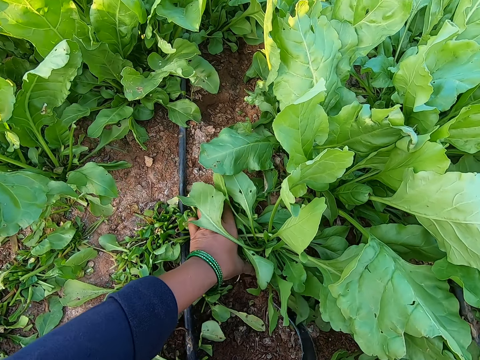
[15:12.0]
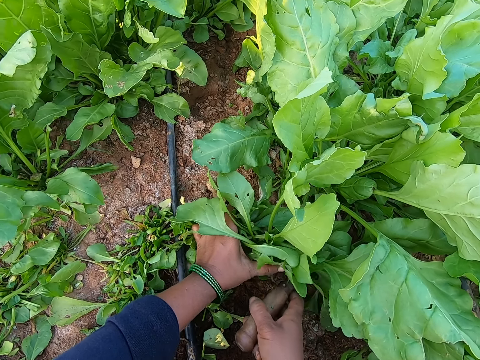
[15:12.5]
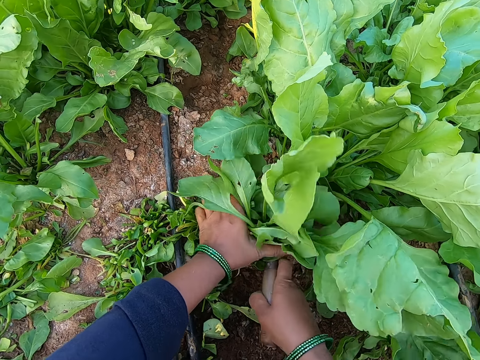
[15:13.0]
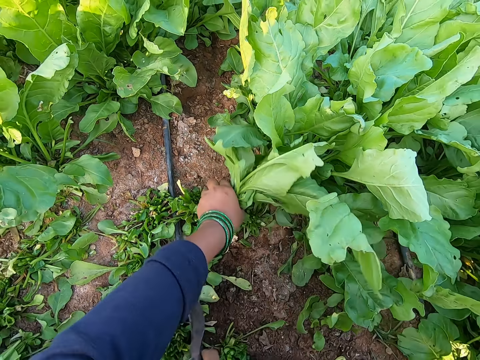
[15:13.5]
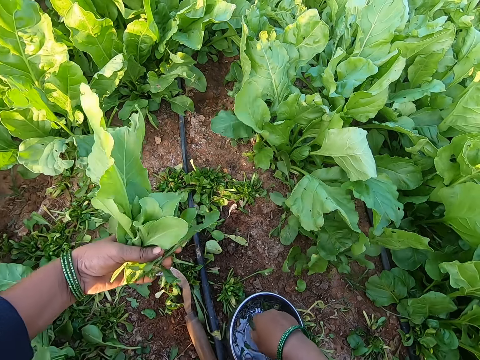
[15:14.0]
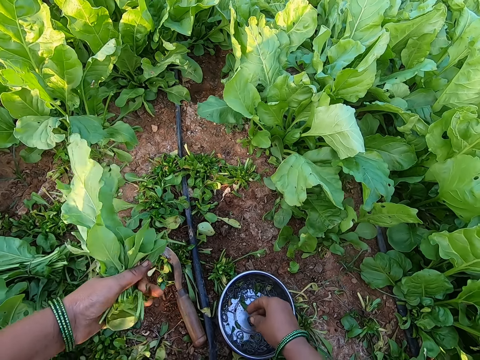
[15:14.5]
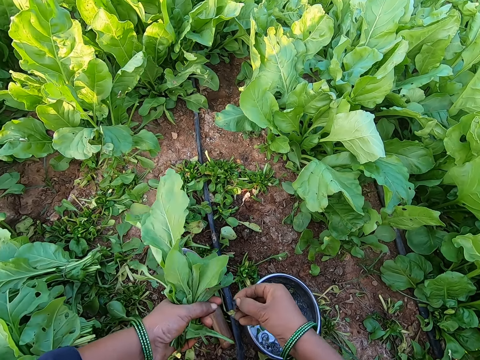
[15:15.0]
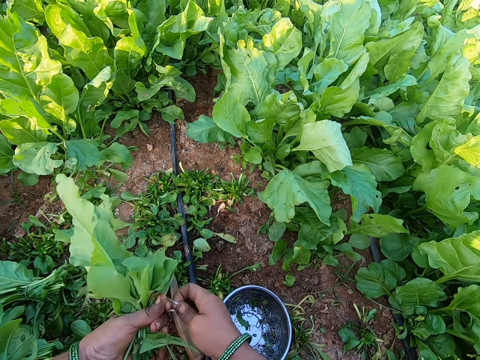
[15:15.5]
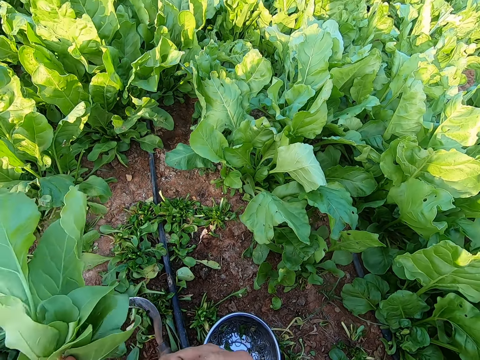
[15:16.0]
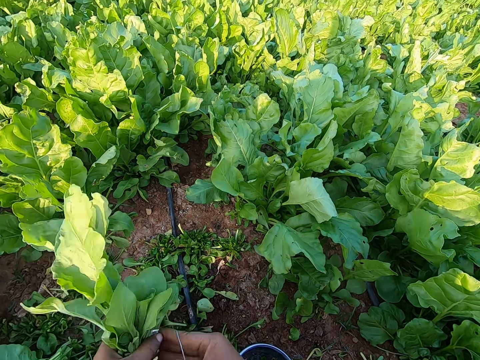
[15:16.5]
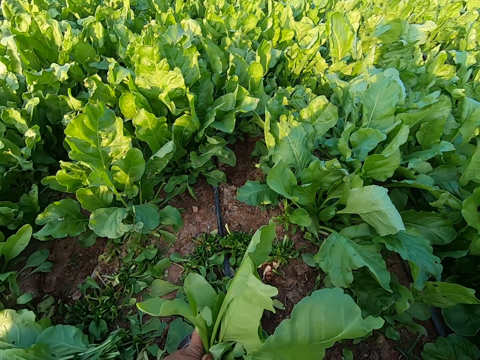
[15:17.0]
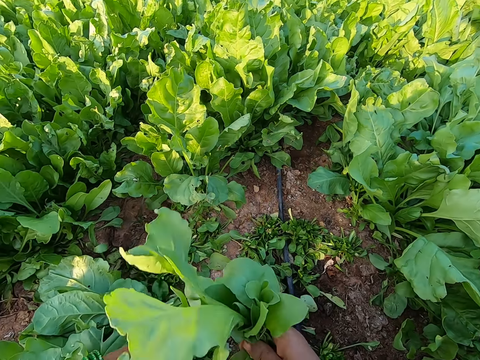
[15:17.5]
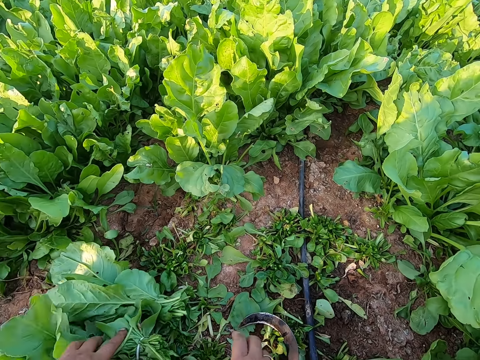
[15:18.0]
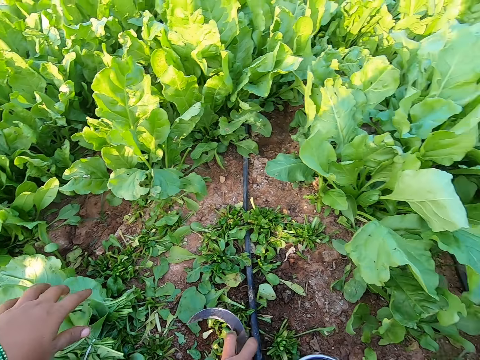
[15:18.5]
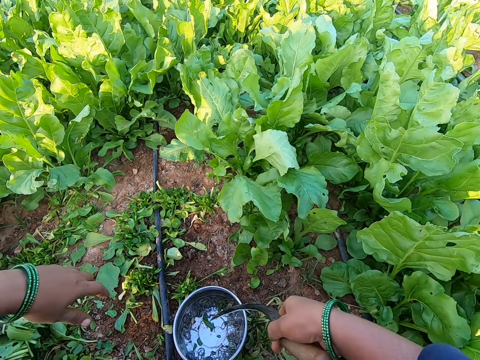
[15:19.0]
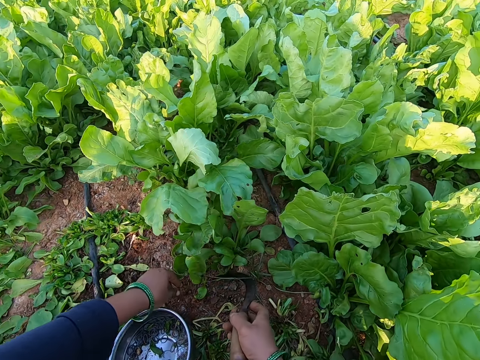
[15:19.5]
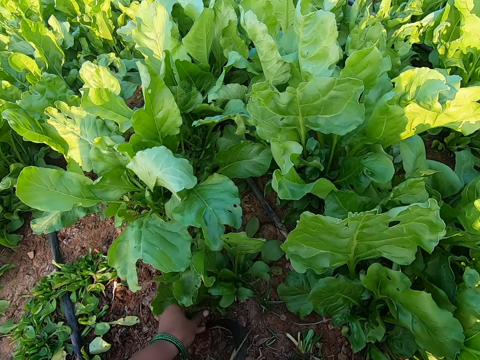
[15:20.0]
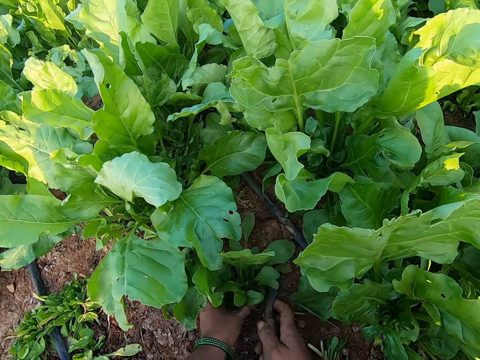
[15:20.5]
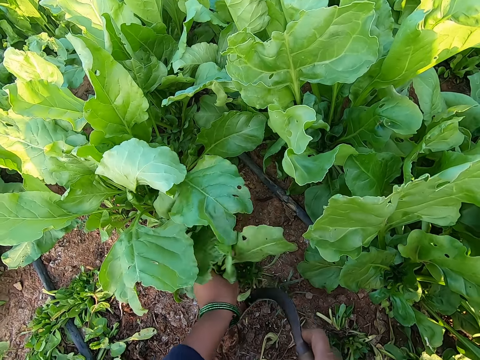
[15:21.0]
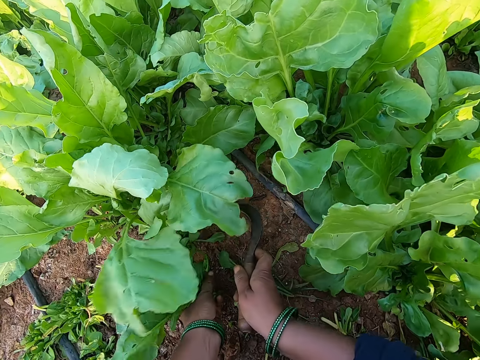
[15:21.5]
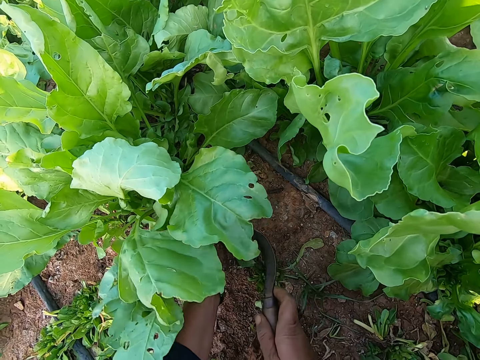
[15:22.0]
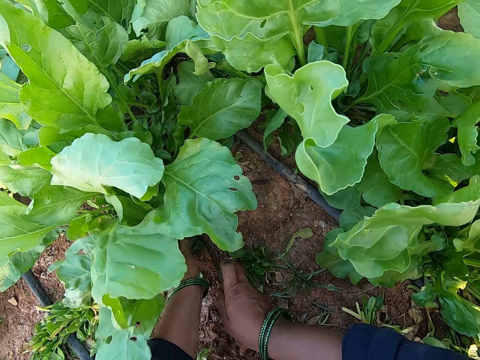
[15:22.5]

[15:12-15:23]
The camera wearer grabs a plant with her left hand. She holds a bunch of spinach. She cuts the spinach plant with the sickle in her right hand. She drops the sickle in her right hand on the ground. She picks up a rubber band in the container on the ground with her right hand. She extends the rubber band with both hands. She adjusts the band. She wraps the plant in her left hand with the rubber band in her right hand. She drops the plant in her right hand on the ground. She picks up the sickle on the ground with her right hand. She turns to the side. She grabs a plant with her left hand. She holds a bunch of spinach. She cuts the spinach plant with the sickle in her right hand.

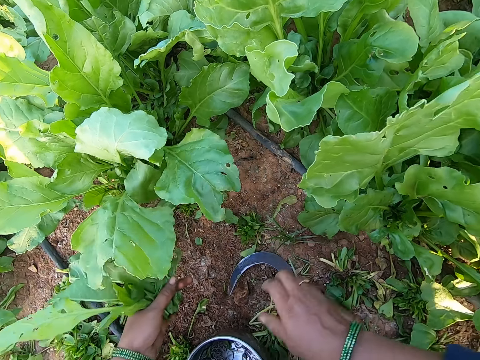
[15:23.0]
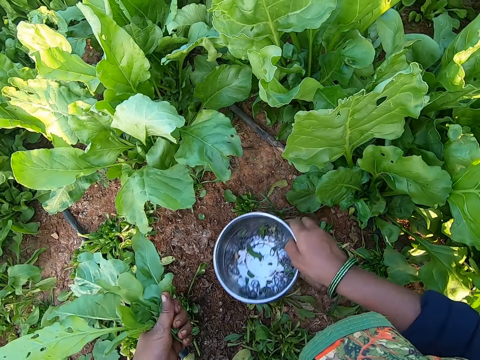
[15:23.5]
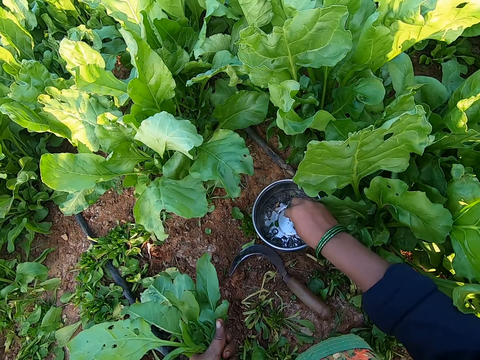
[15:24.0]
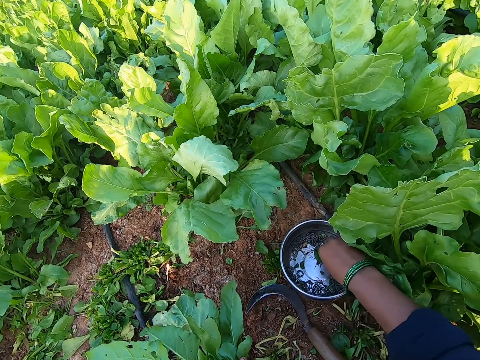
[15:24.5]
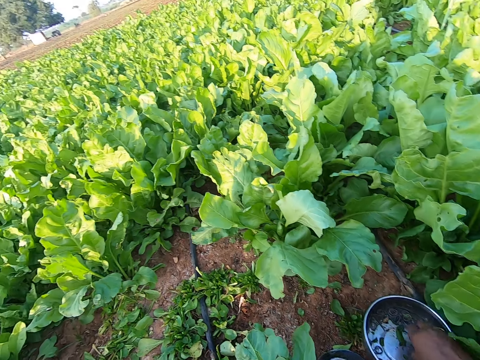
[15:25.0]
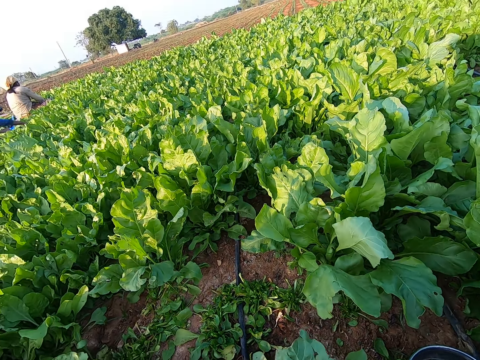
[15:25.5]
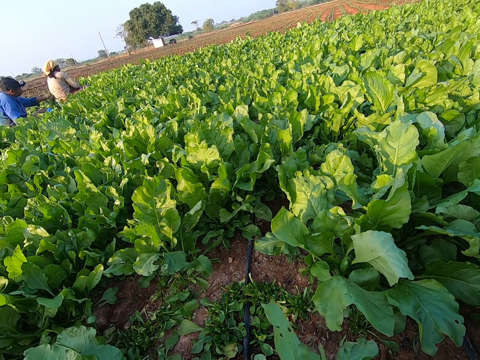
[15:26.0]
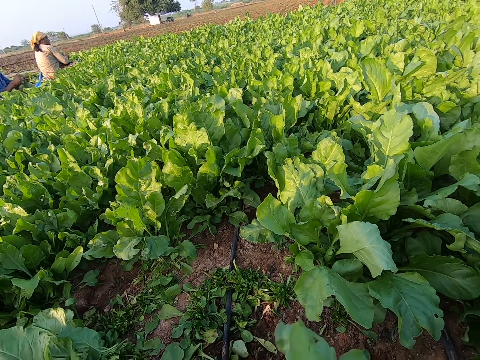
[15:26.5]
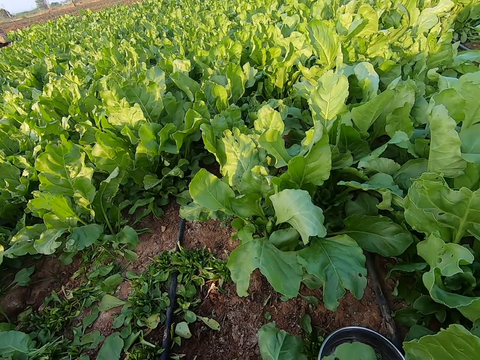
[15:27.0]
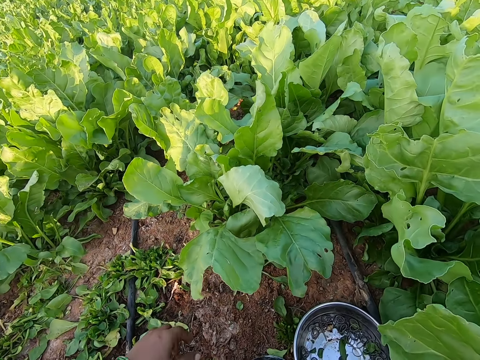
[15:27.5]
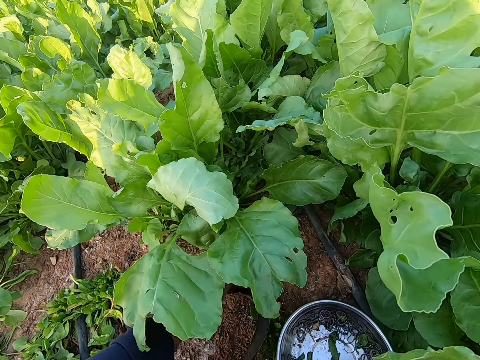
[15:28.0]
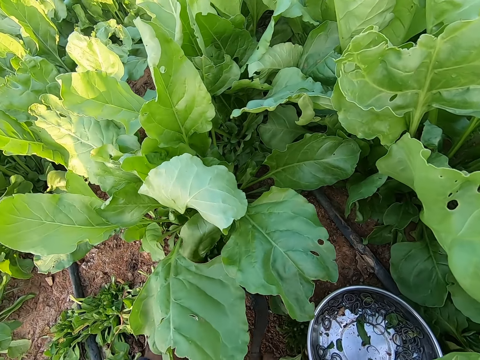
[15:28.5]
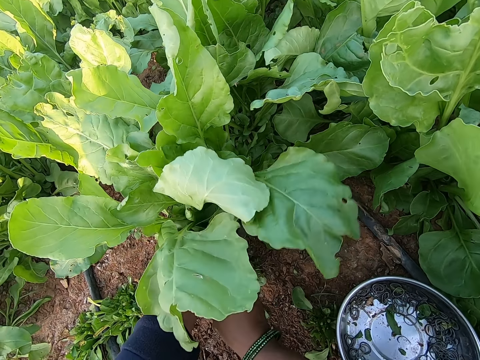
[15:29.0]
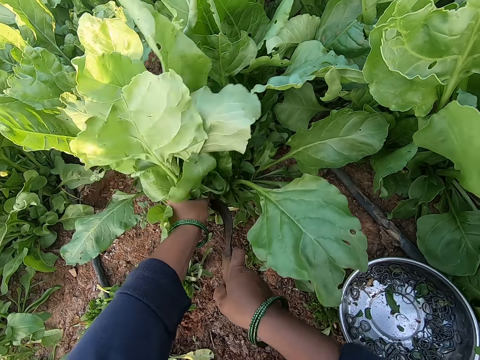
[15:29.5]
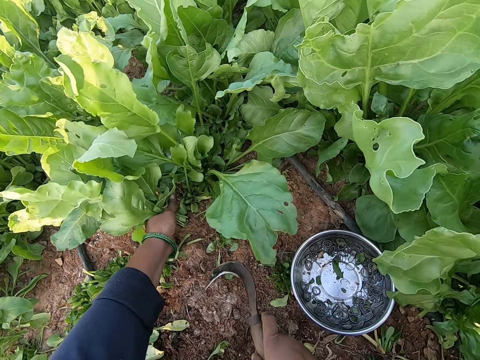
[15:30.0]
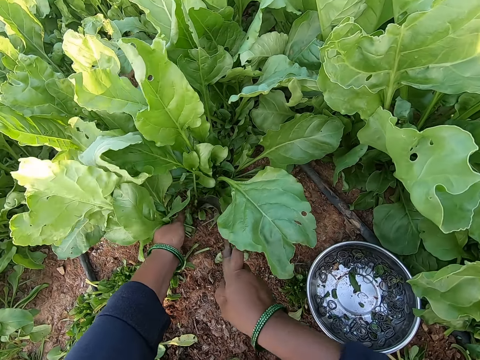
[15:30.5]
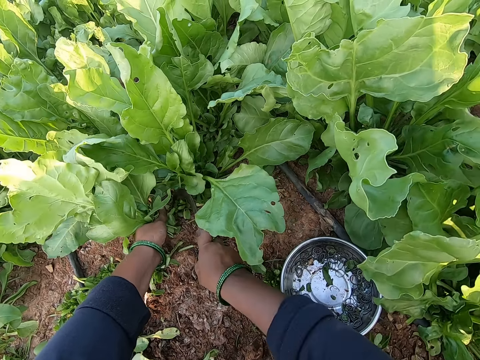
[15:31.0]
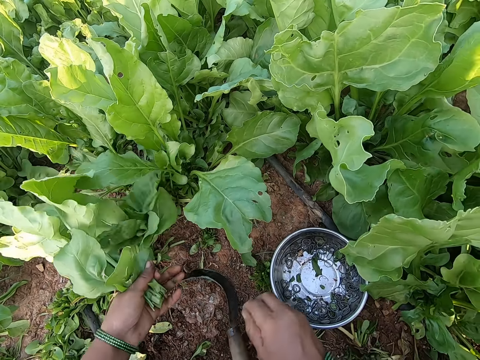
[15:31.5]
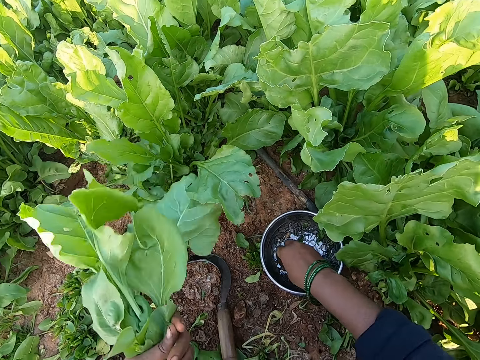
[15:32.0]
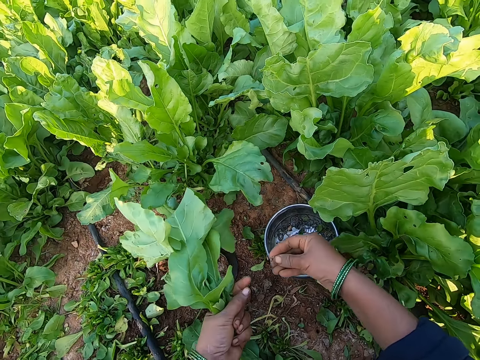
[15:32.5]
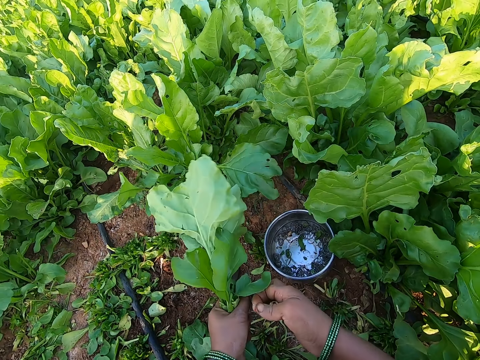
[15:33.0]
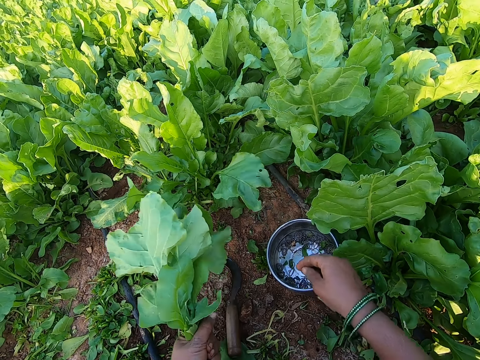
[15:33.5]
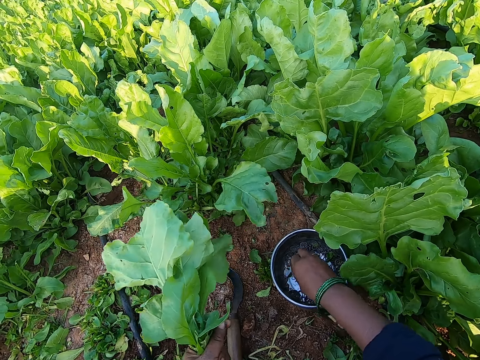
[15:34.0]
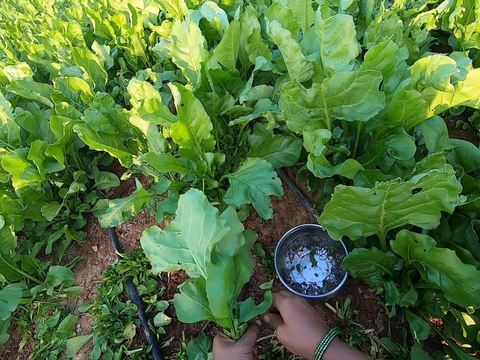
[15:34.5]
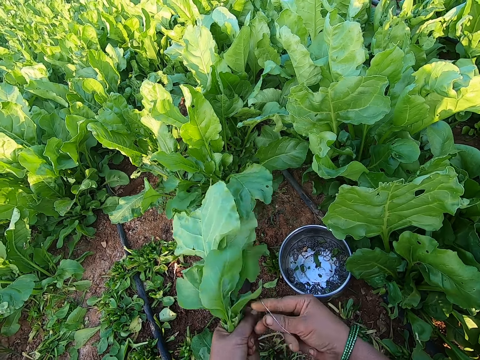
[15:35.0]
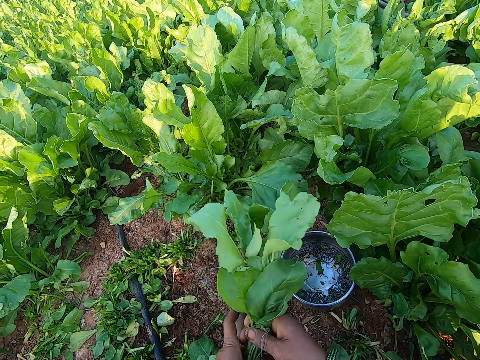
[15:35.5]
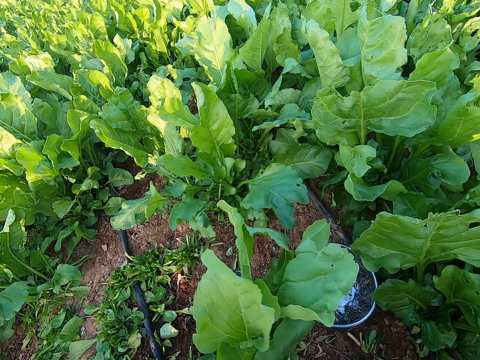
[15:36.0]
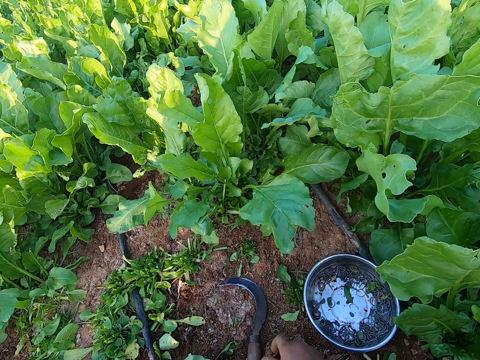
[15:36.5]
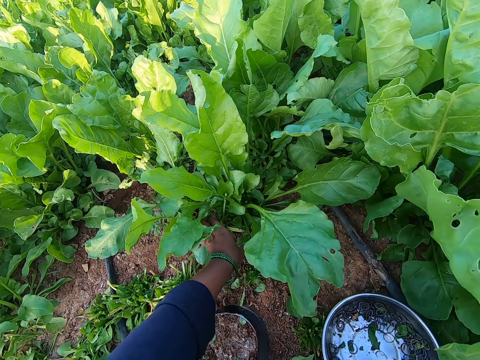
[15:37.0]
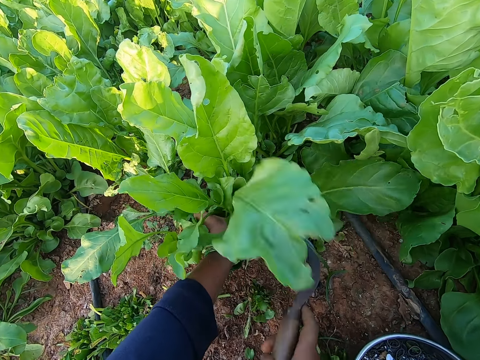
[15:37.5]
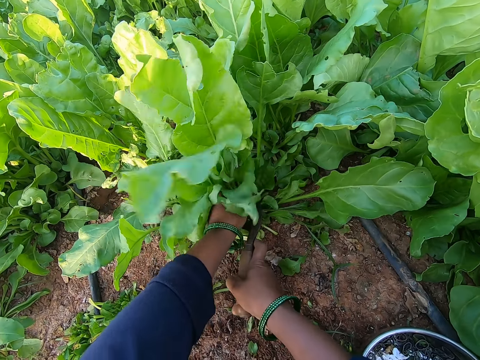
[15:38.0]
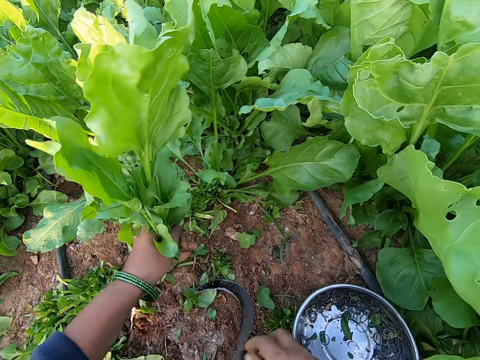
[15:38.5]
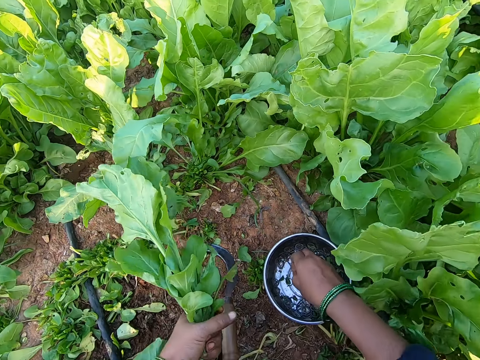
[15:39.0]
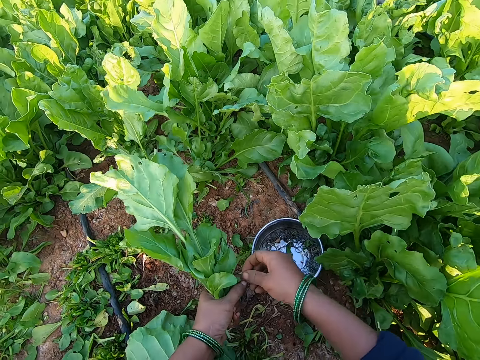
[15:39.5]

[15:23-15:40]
The camera wearer drops the sickle in her right hand. She holds a metallic bowl or container. She picks up the container on the ground with her right hand. She drops the container in her right hand. She picks up a rubber band in the container on the ground with her right hand. She turns to the side. She ties a spinach bunch with the band. She cuts a spinach plant with the sickle in her right hand. She holds a bunch of spinach. She drops the sickle in her right hand. She picks up a rubber band in the container on the ground with her right hand. She extends the rubber band with both hands. She adjusts the band. She picks up a rubber band in the container on the ground with her right hand. She extends the rubber band with both hands. She adjusts the band. She wraps the plant in her left hand with the rubber band in her right hand. She picks up the sickle on the ground with her right hand. She holds a bunch of spinach. She grabs a plant with her left hand. She cuts the spinach plant with the sickle in her right hand. She drops the sickle in her right hand. She drops it again. She picks up a band from the container.
